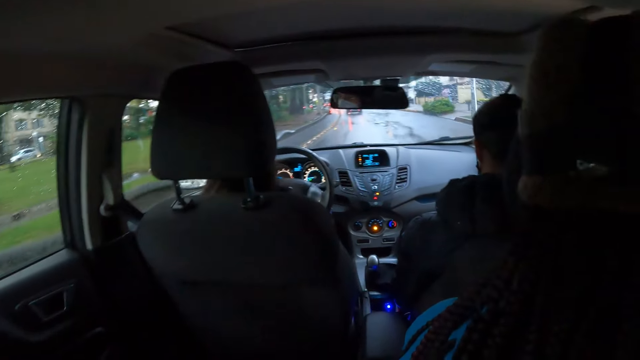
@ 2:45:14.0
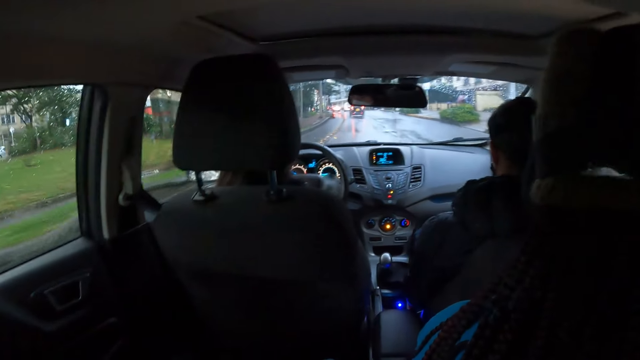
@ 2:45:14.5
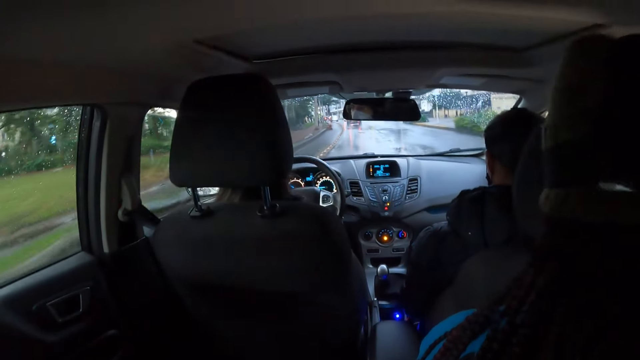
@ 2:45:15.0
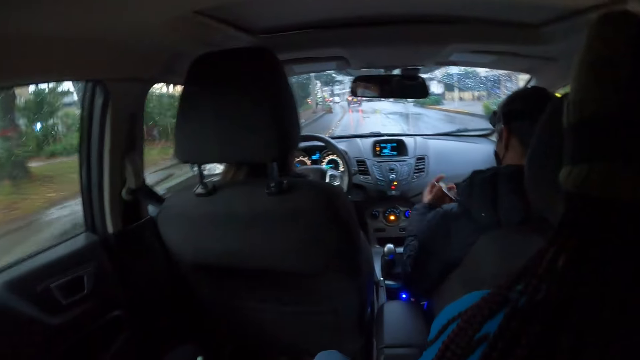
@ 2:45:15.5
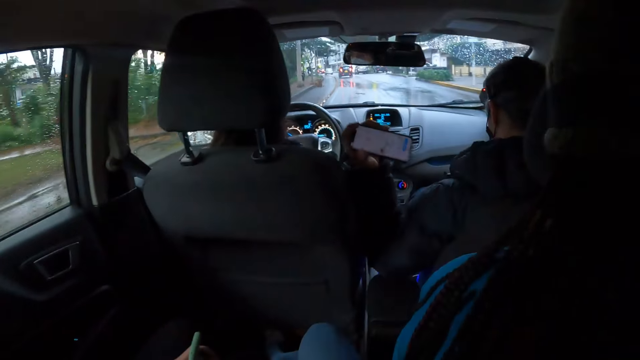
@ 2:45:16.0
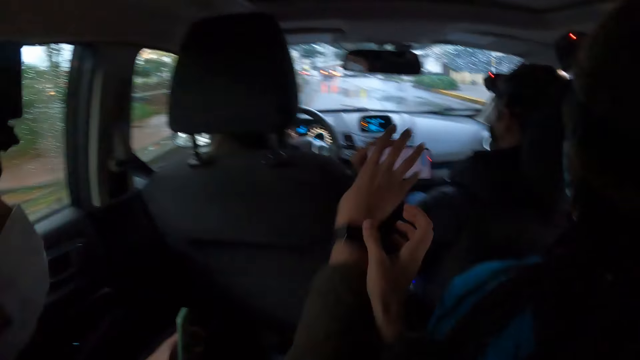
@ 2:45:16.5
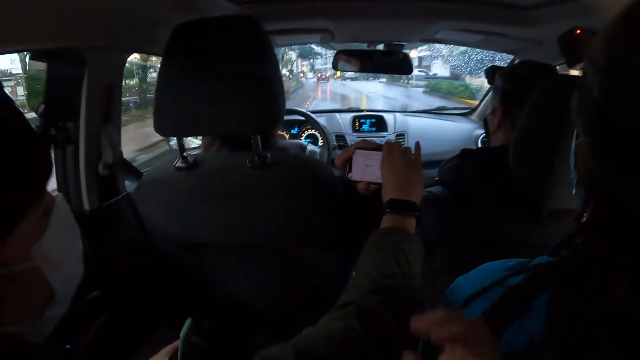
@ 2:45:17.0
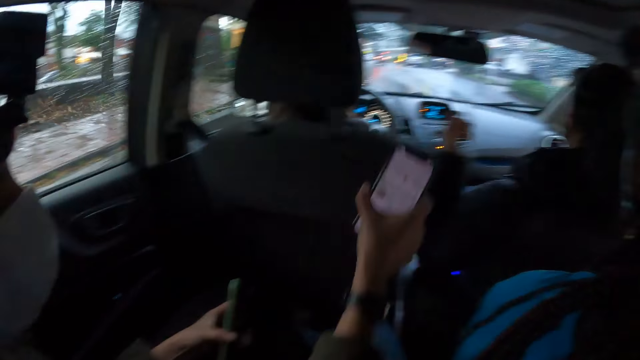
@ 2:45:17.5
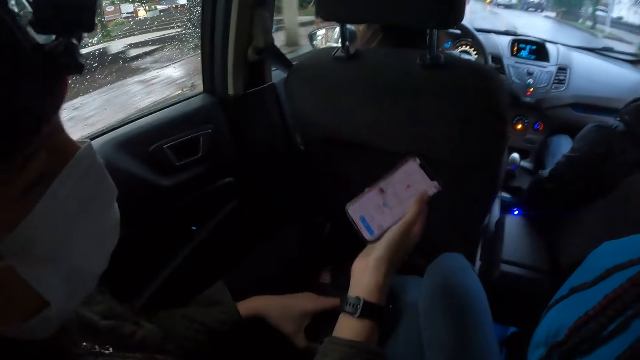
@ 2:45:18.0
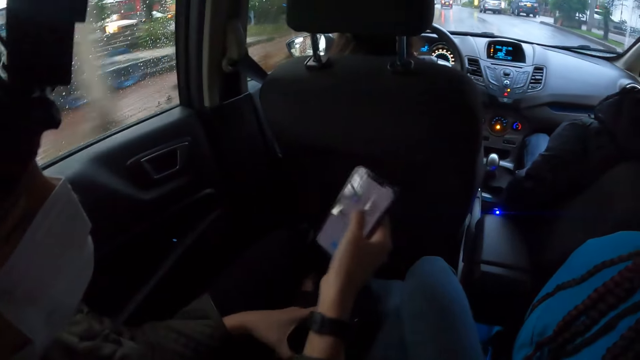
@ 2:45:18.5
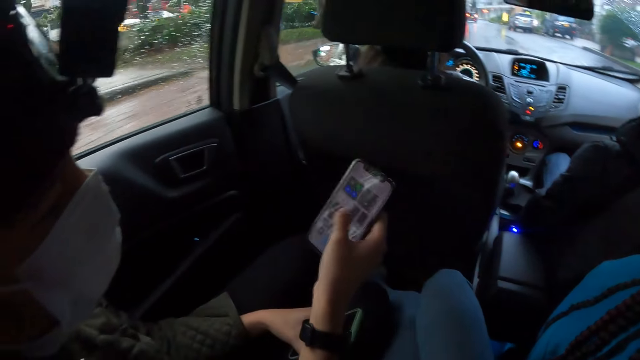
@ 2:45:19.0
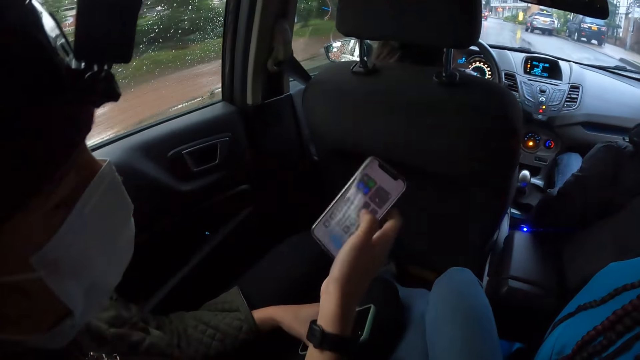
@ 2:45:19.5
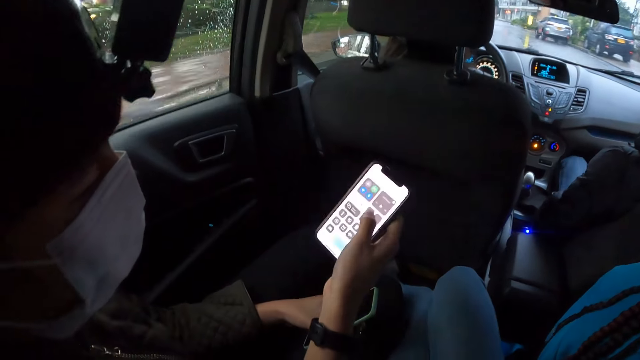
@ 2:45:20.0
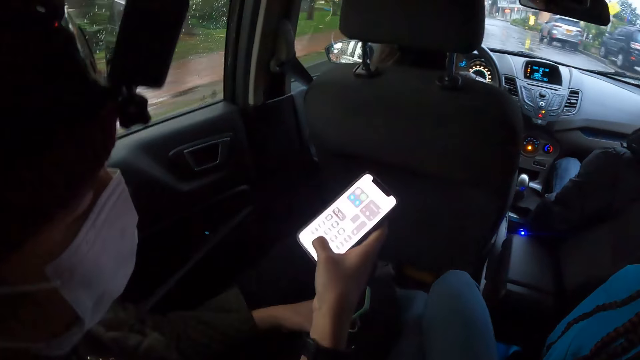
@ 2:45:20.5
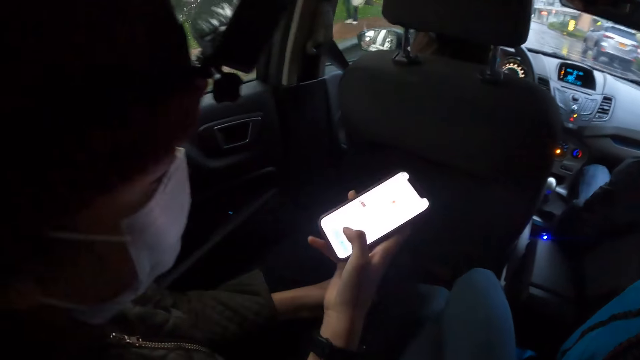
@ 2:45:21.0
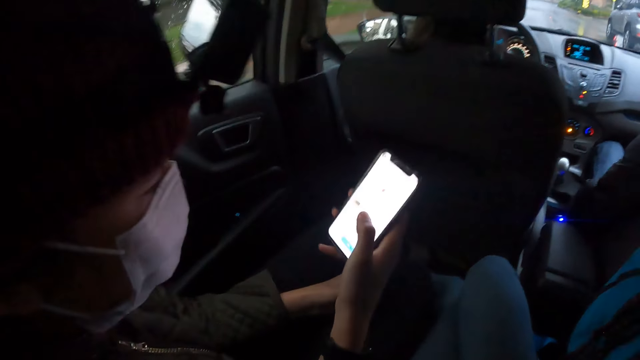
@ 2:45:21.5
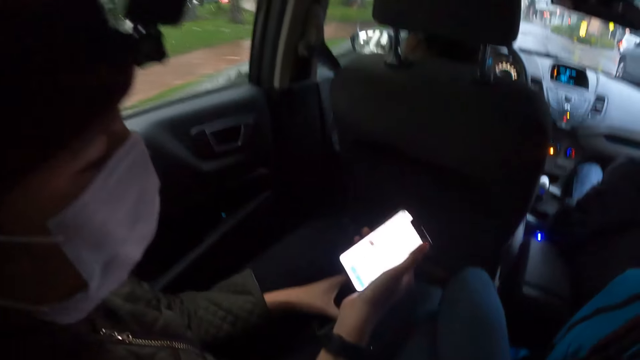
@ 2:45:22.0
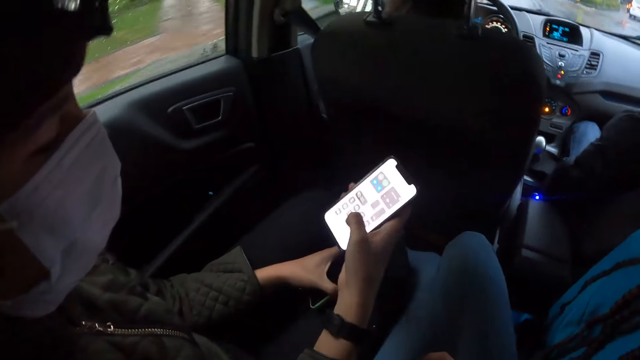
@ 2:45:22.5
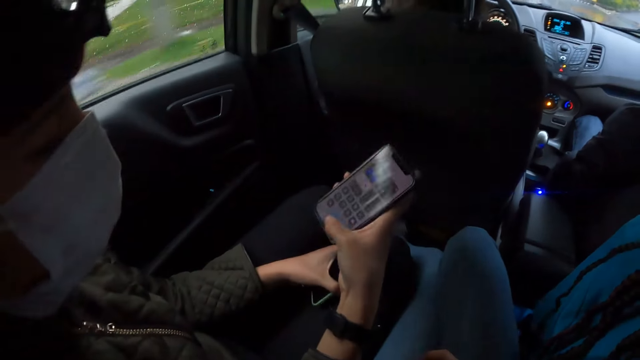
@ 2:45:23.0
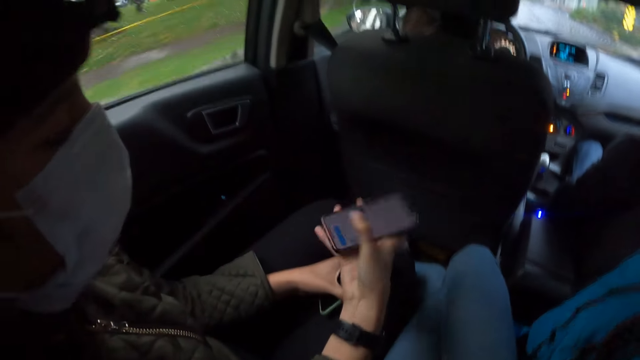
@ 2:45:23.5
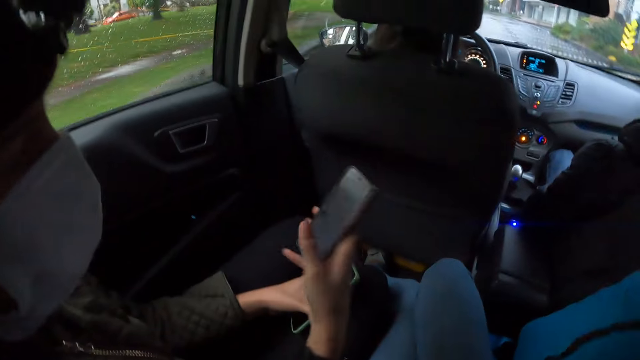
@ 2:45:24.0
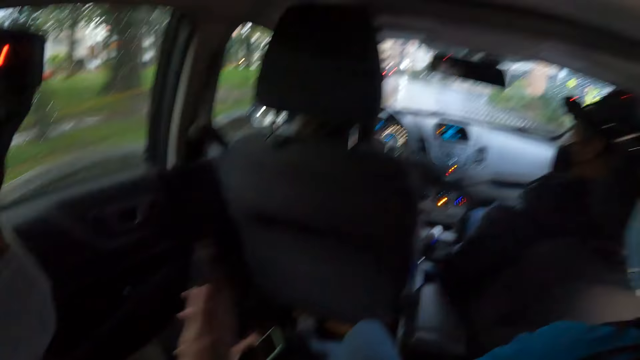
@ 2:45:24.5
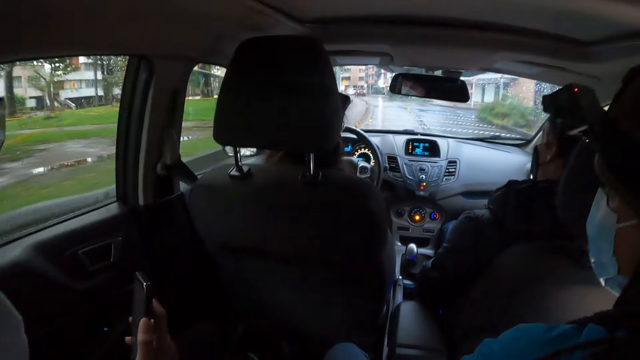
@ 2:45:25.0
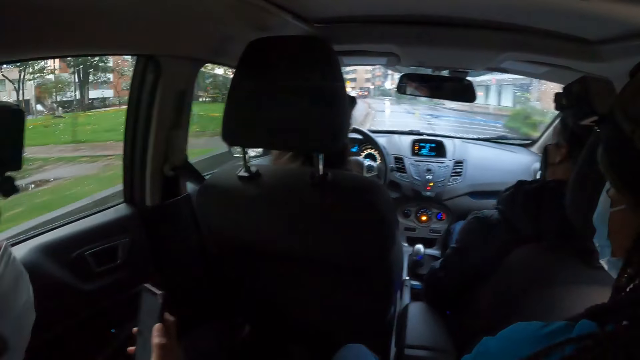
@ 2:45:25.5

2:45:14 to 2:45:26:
The woman collects the phone from the man with her right hand. The woman operates the phone with her right hand.

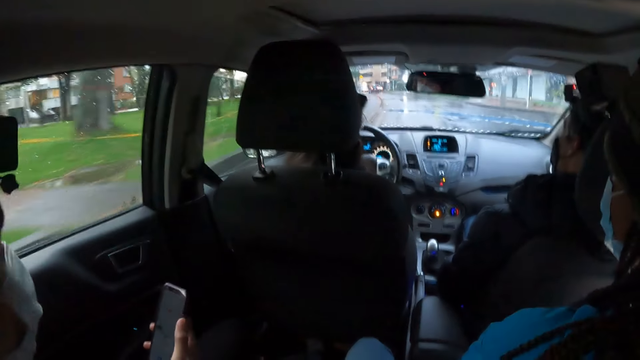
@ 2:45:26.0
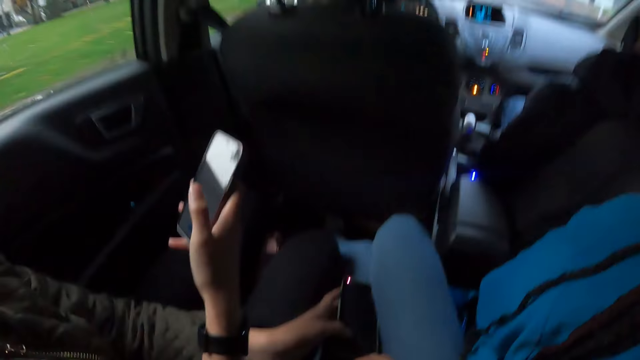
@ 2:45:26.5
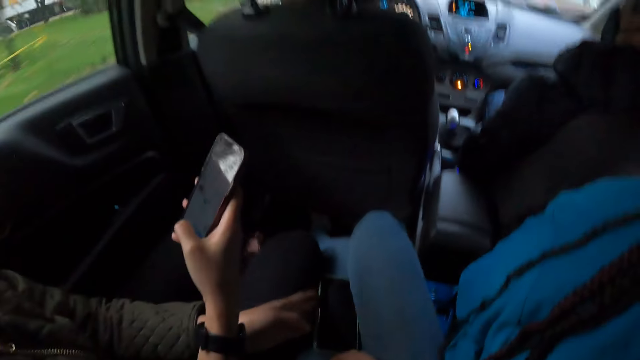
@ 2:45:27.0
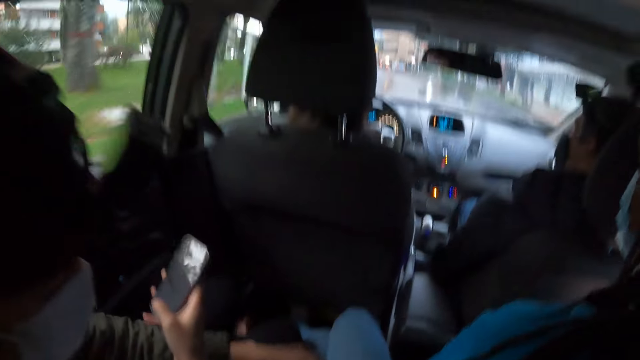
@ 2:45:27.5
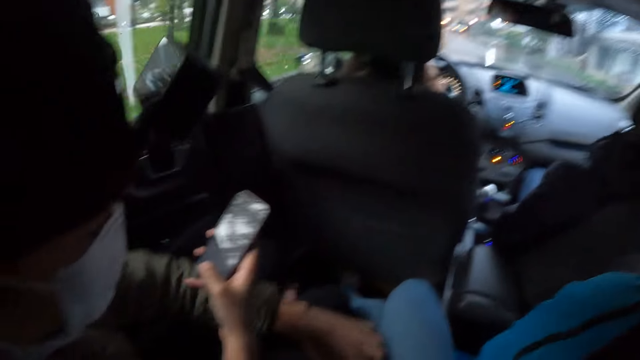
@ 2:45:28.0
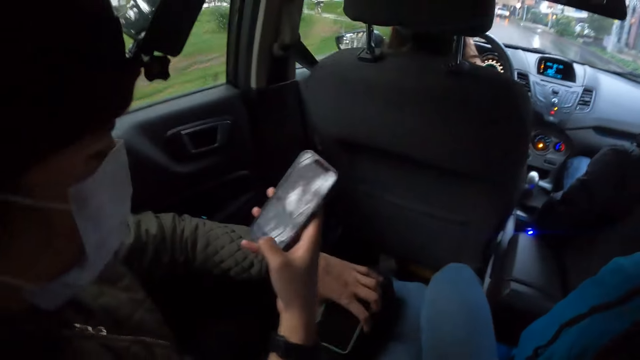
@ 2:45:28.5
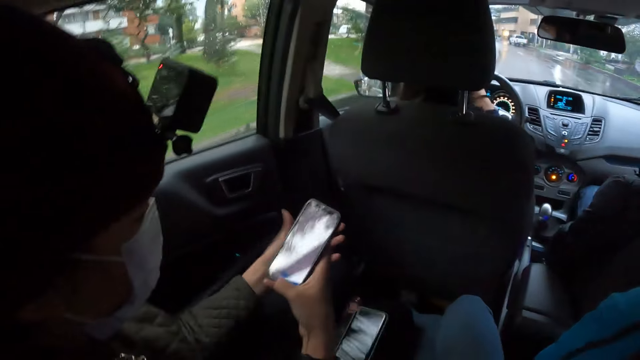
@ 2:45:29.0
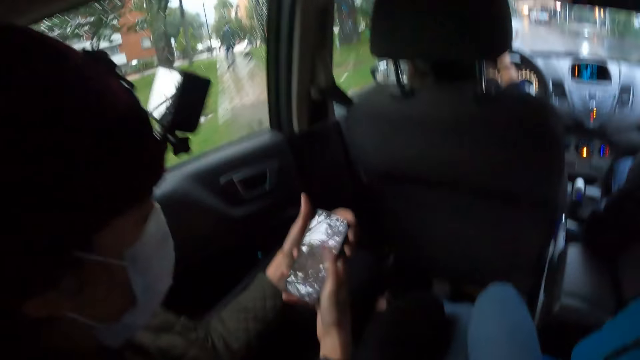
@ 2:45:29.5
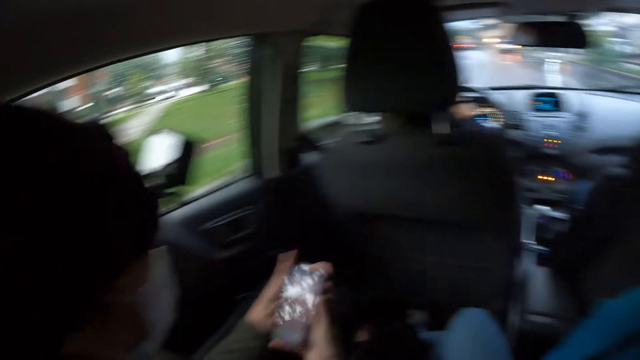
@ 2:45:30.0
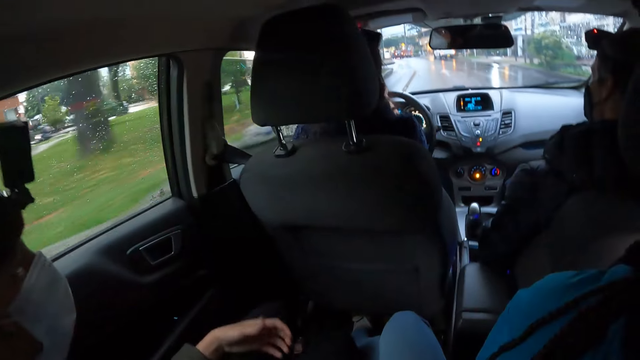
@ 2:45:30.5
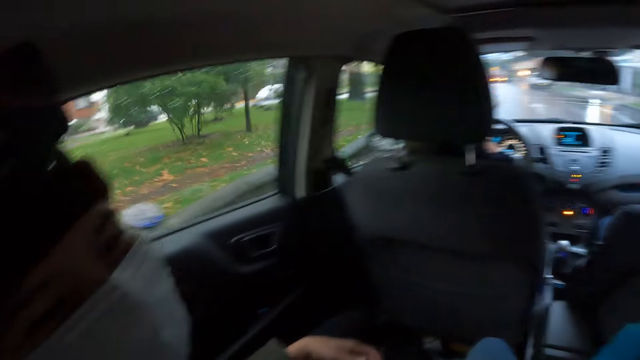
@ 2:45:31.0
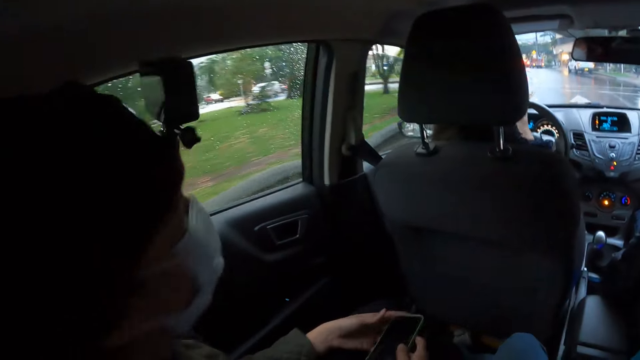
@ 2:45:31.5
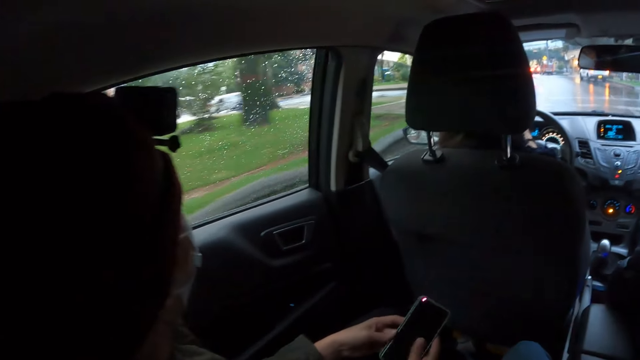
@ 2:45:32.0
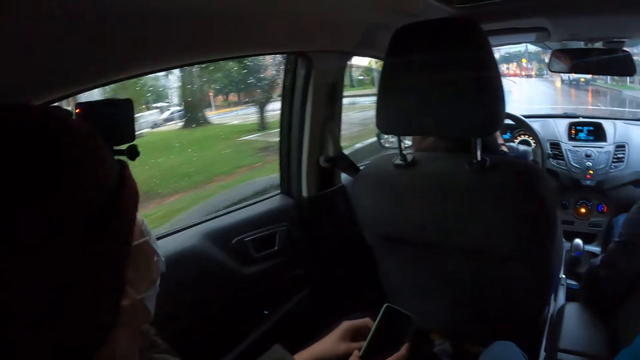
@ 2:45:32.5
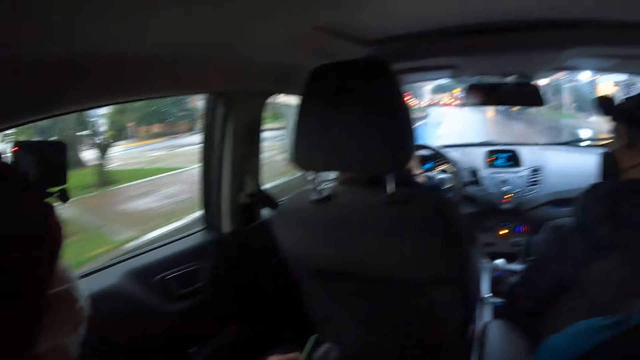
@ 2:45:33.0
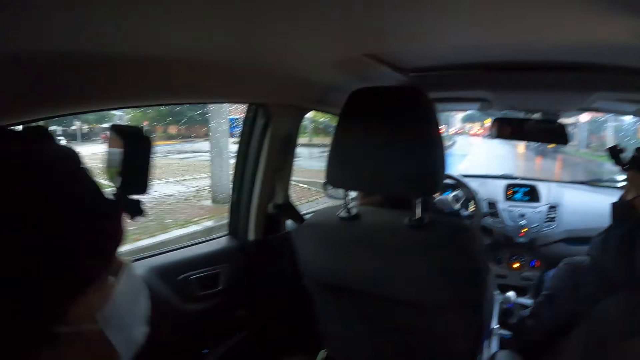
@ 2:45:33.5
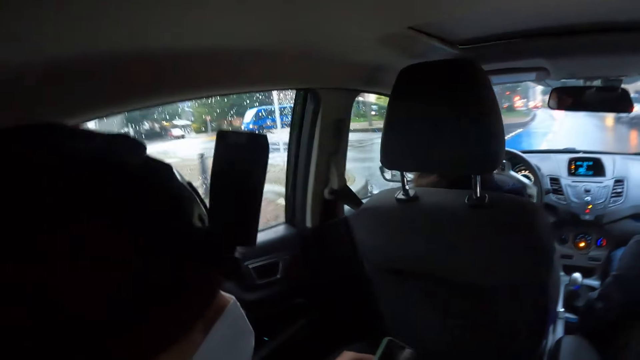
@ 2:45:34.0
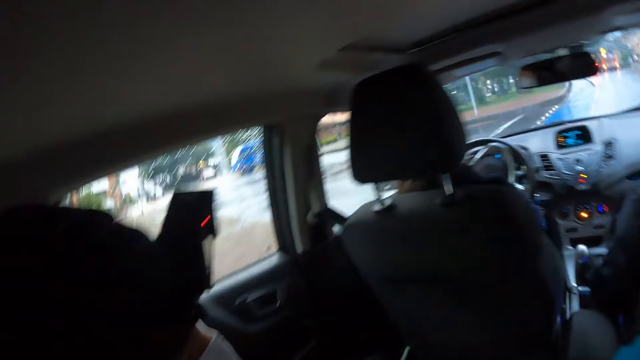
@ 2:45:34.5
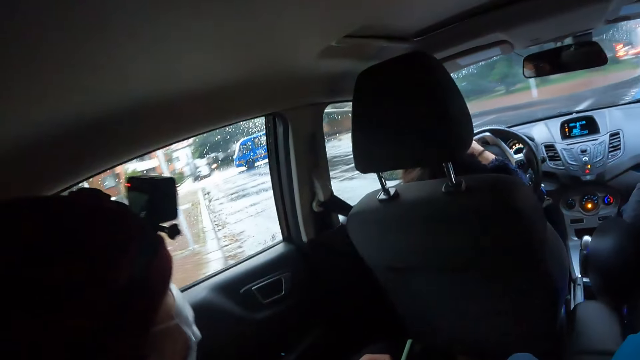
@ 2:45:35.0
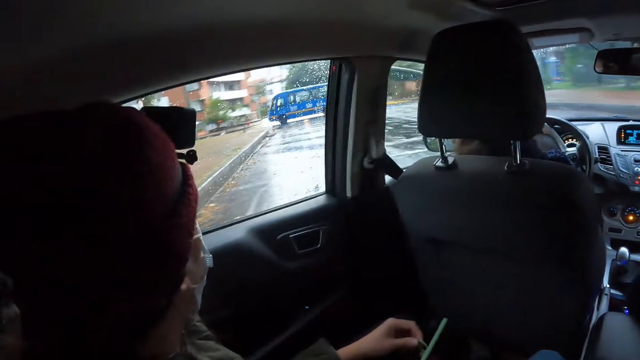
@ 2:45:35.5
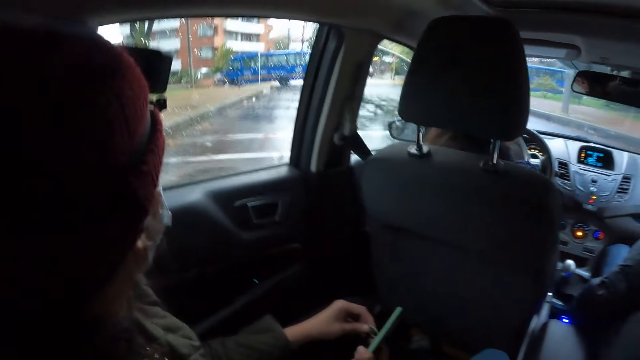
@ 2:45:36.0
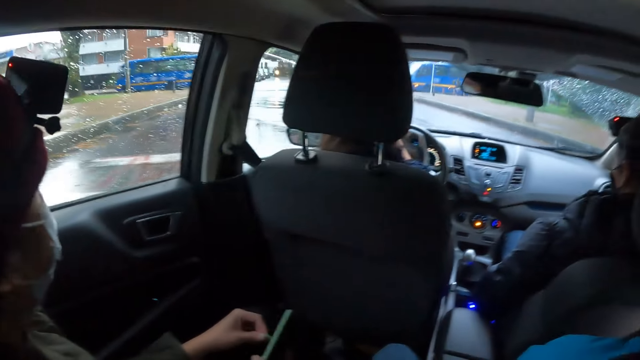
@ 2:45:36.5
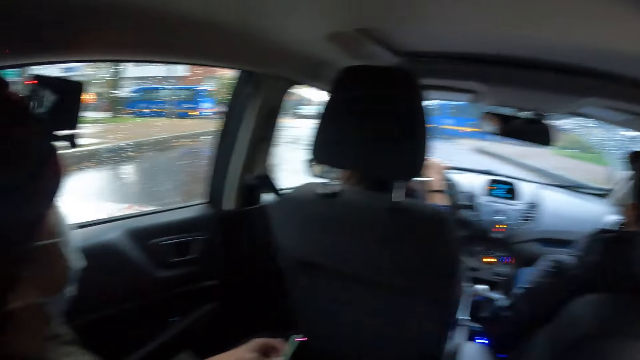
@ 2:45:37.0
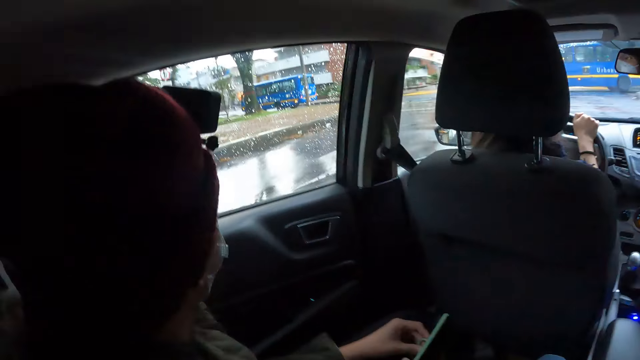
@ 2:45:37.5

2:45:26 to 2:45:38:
The woman places the phone on her thigh with her left hand. Another woman drives the car with both hands on the steering wheel. The first woman holds the phone with both hands. The first woman places the phone on her thigh with her right hand. The first woman picks up the phone from her thigh with her right hand. The first woman holds the ring at the back of the phone with her left hand.
